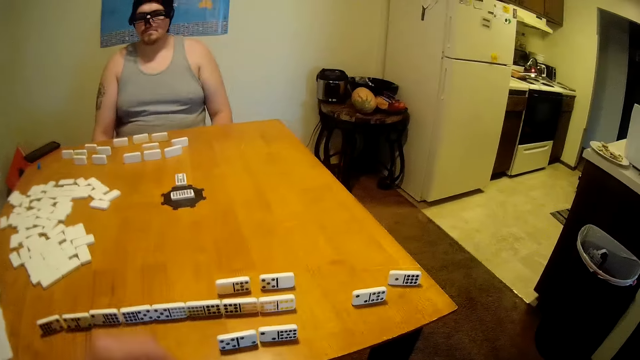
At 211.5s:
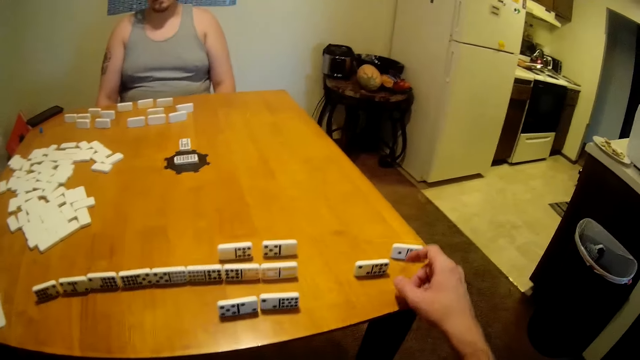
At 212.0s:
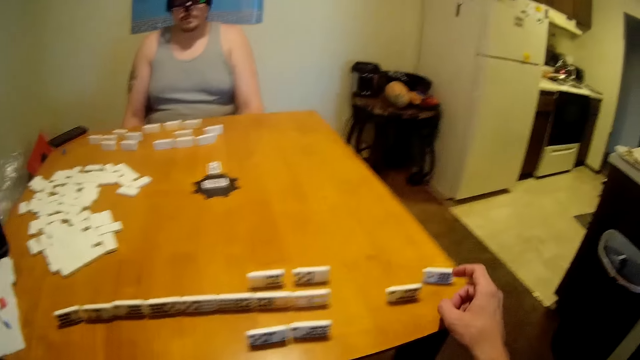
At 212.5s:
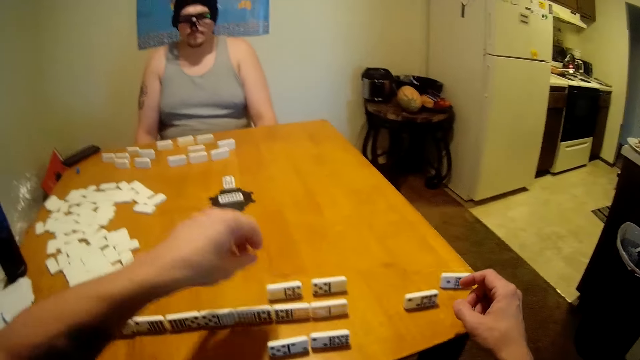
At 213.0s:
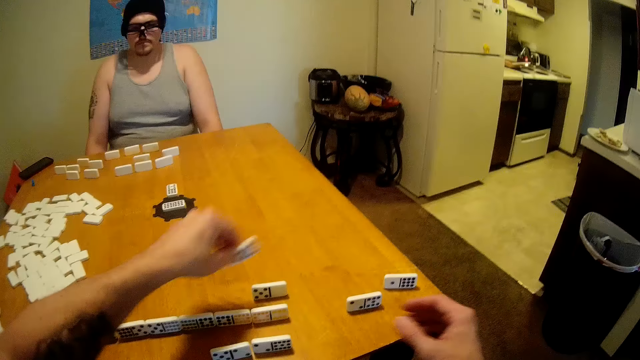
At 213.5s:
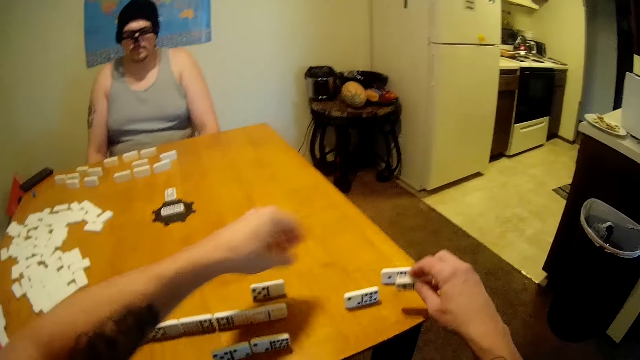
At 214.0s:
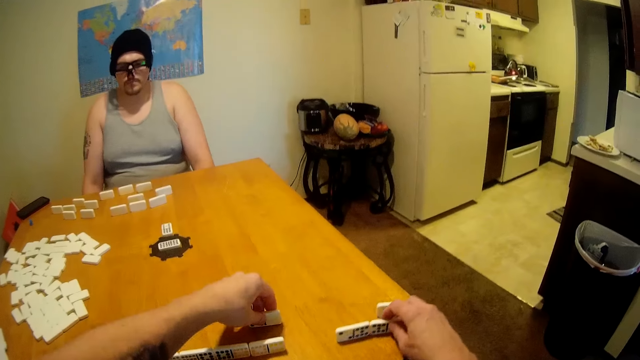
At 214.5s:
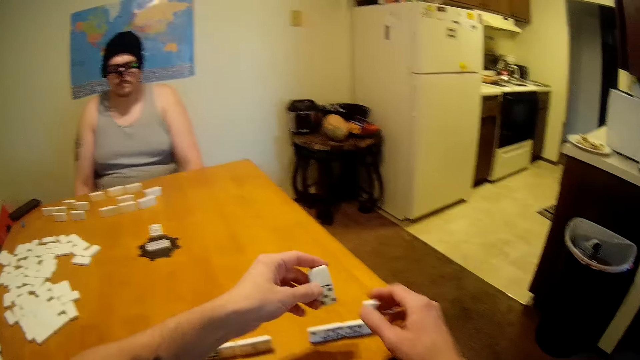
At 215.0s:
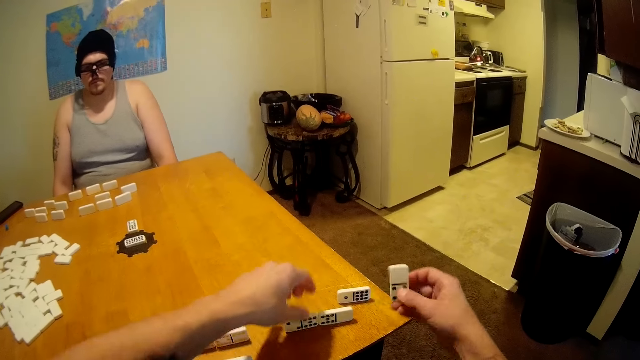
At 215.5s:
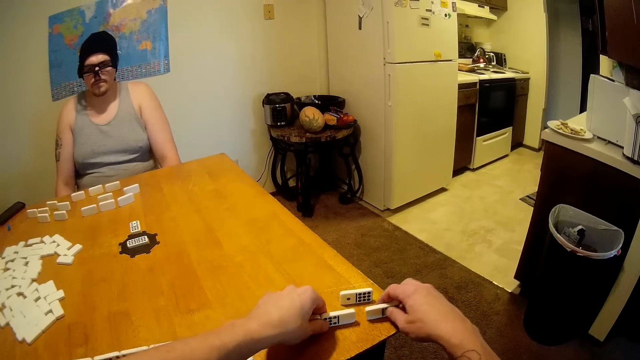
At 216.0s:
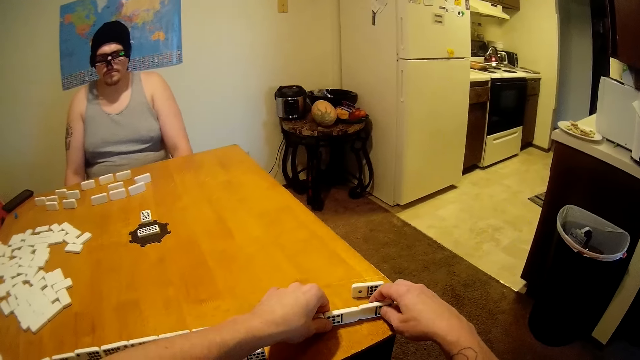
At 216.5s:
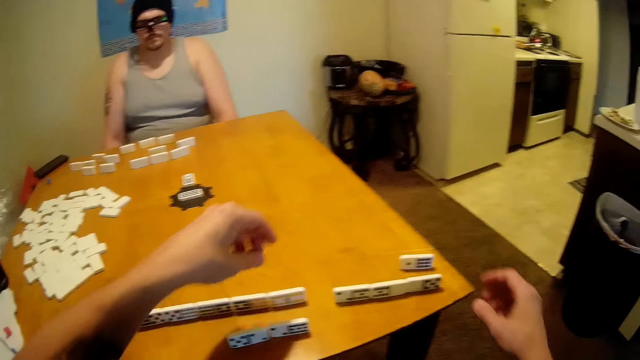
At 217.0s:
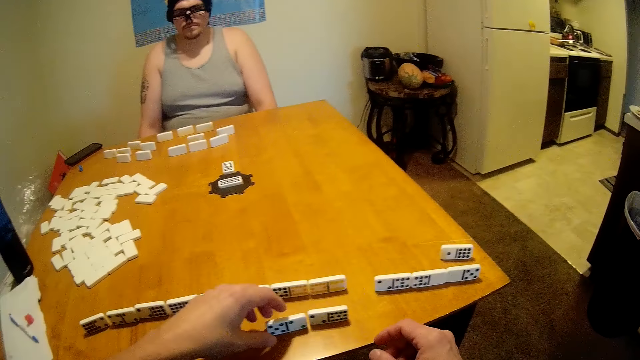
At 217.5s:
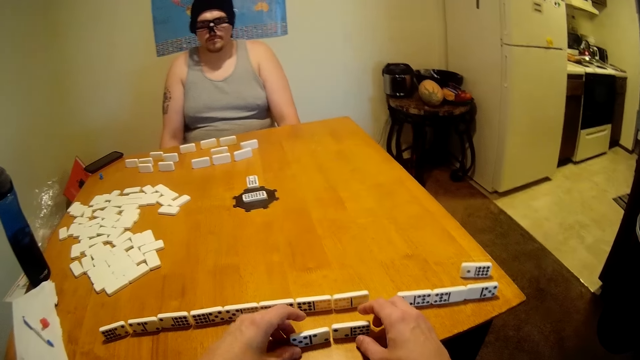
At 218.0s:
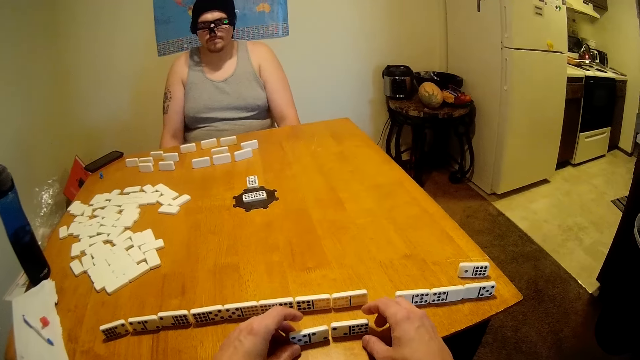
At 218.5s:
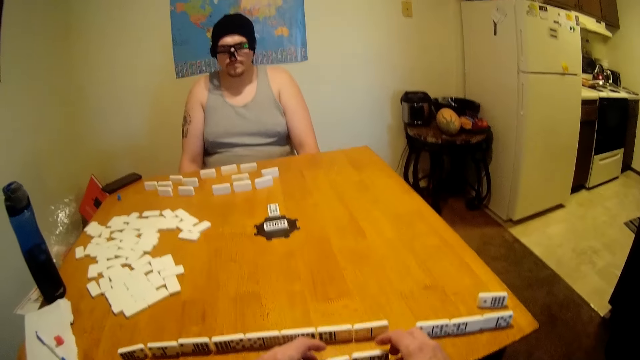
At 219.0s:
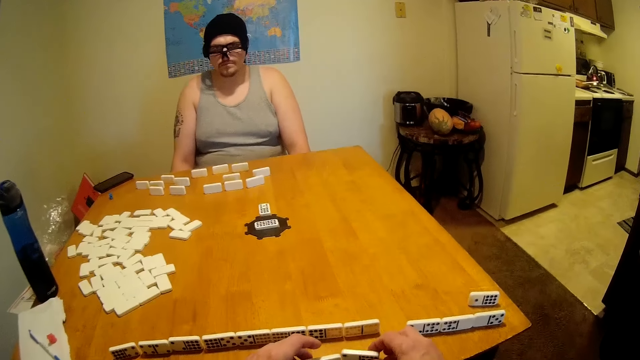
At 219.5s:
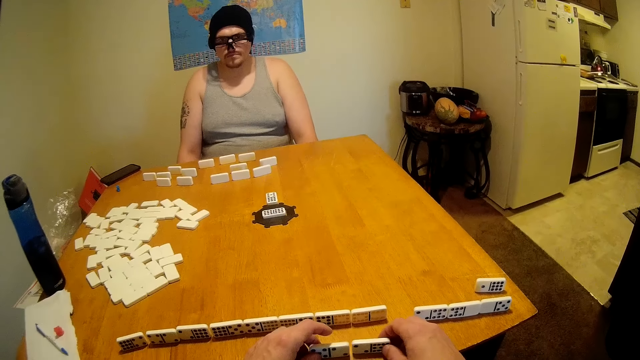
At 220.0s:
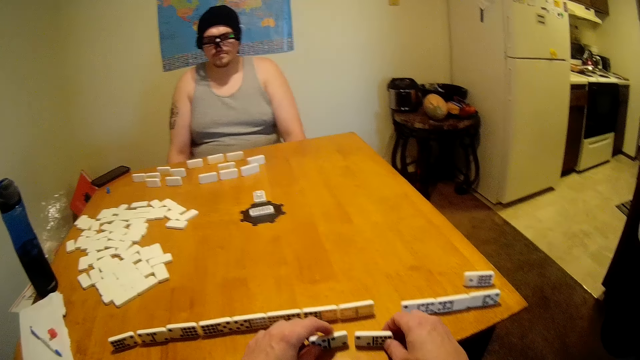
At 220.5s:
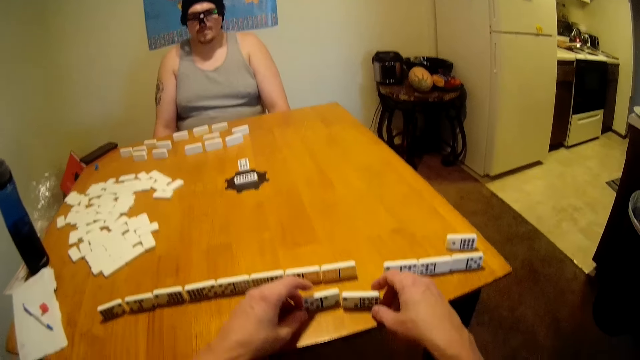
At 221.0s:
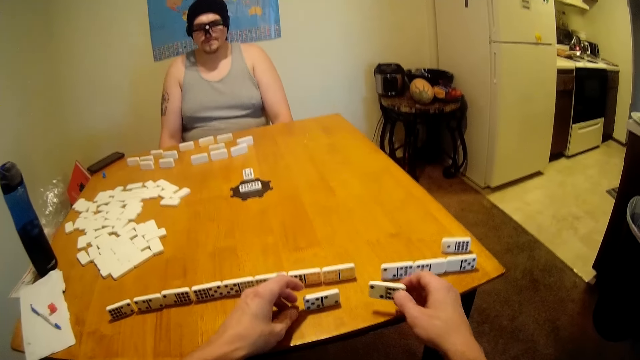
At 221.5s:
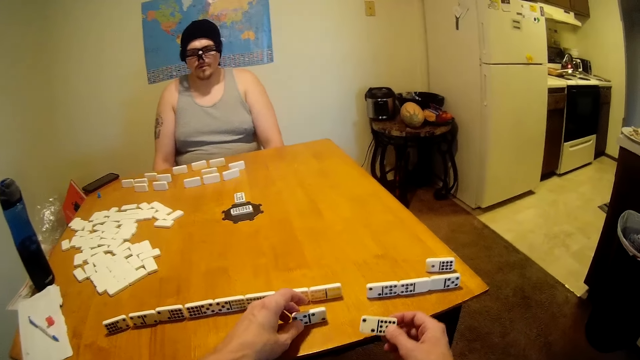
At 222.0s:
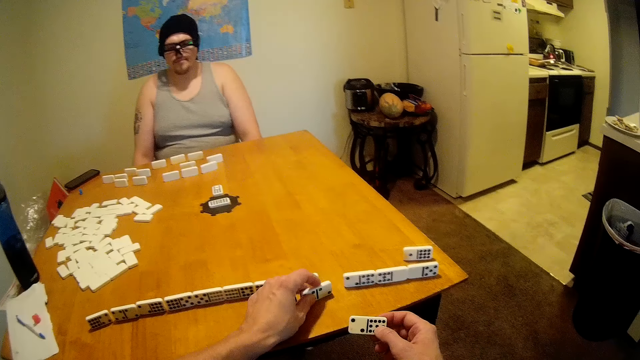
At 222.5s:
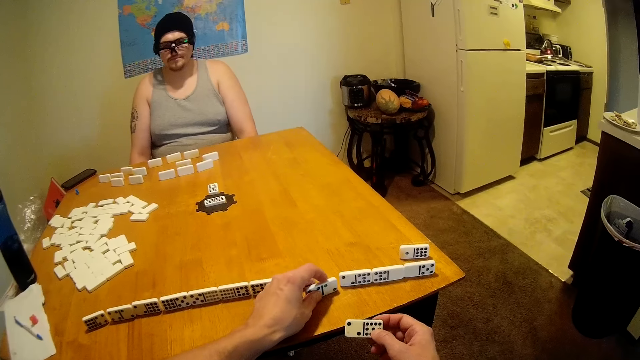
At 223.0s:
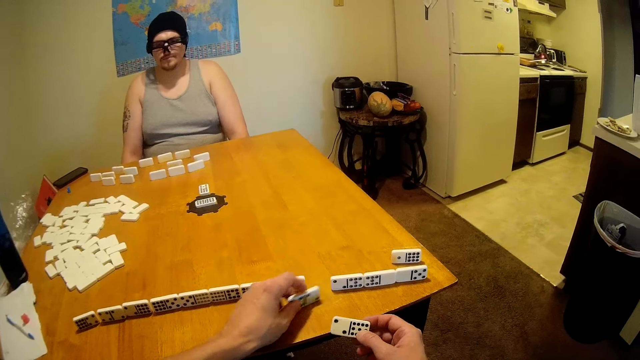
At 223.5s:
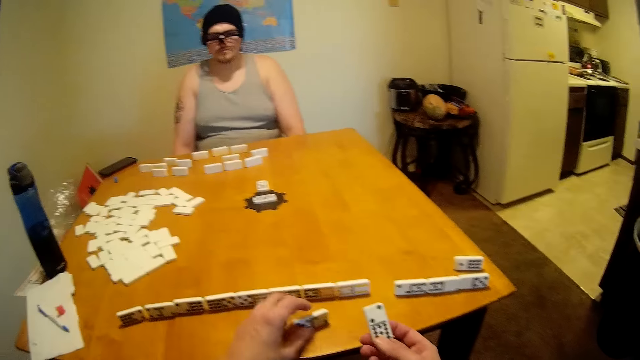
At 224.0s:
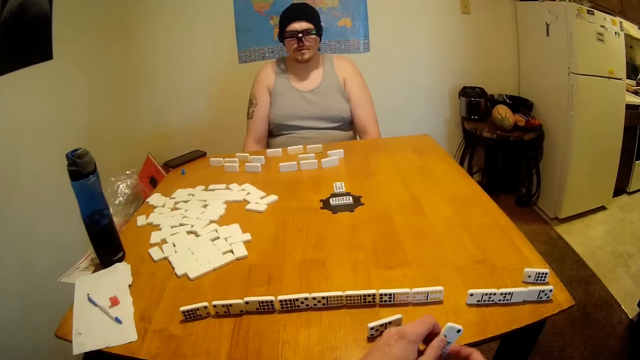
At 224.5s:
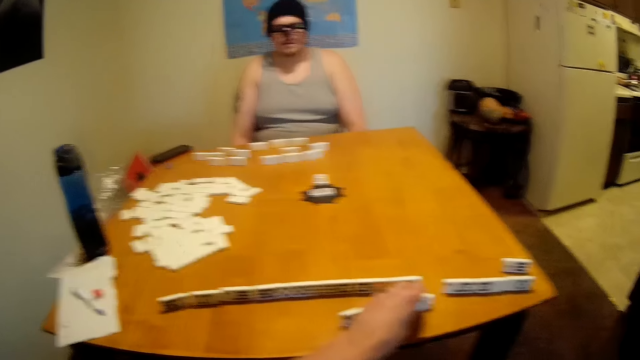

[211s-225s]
The camera wearer looks around. They arrange dominoes. They arrange dominoes again. A man talks with the camera wearer. The camera wearer arranges dominoes.

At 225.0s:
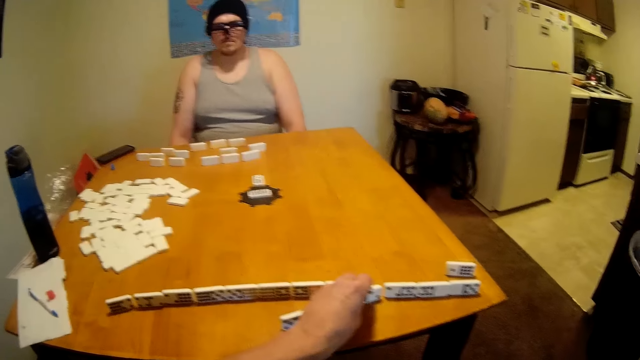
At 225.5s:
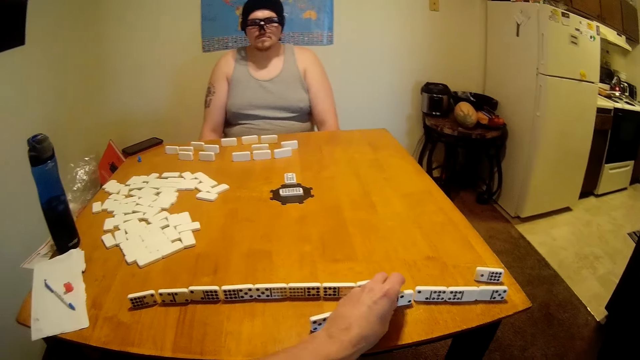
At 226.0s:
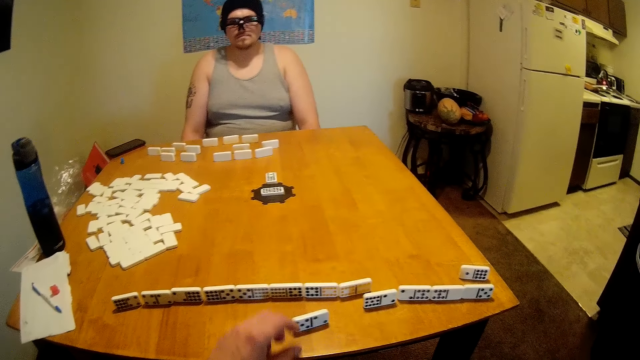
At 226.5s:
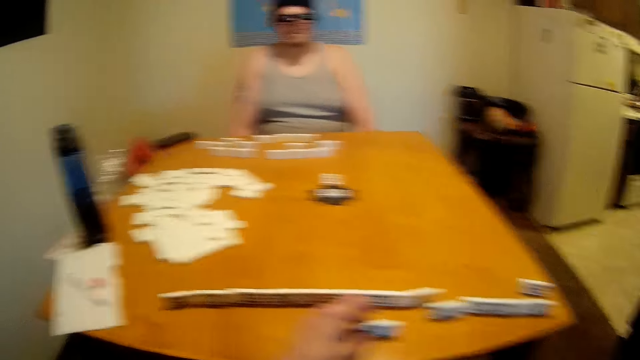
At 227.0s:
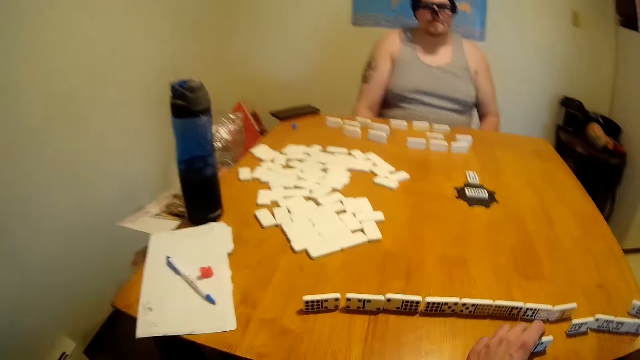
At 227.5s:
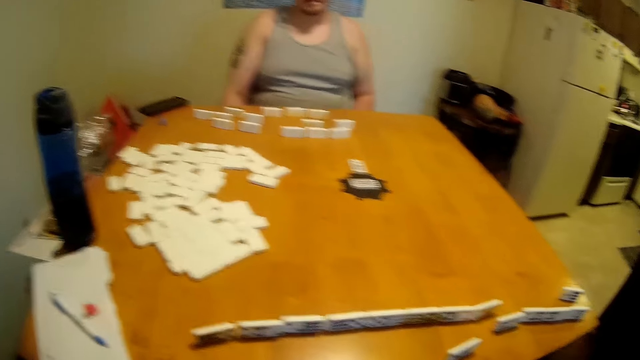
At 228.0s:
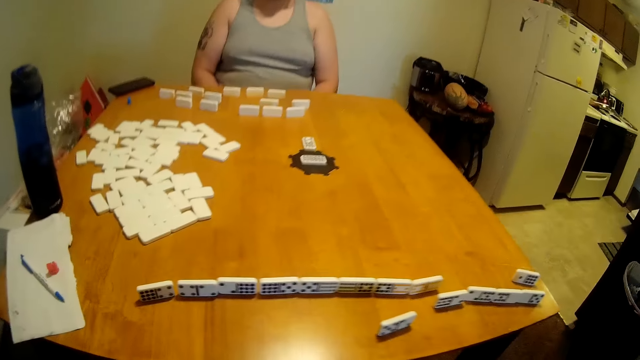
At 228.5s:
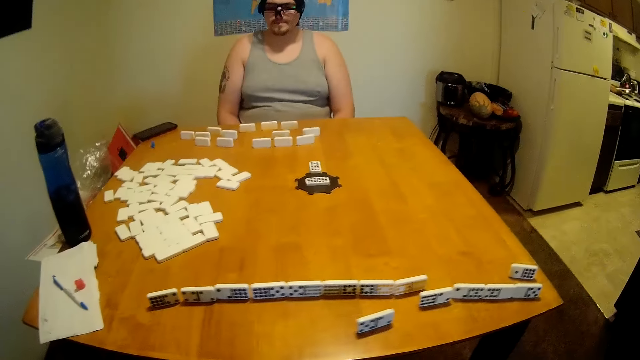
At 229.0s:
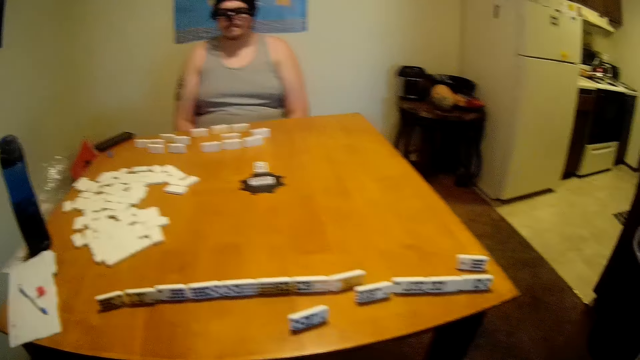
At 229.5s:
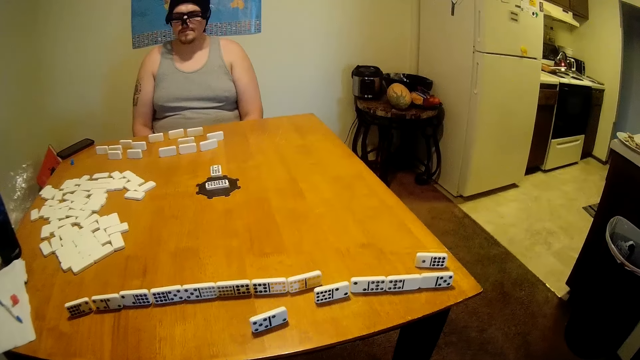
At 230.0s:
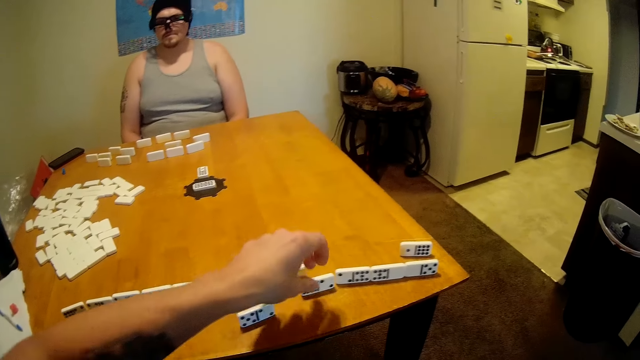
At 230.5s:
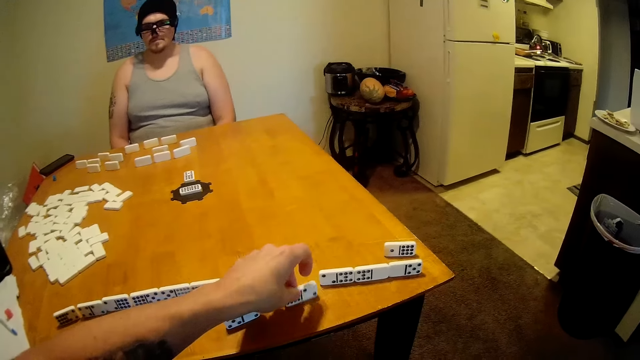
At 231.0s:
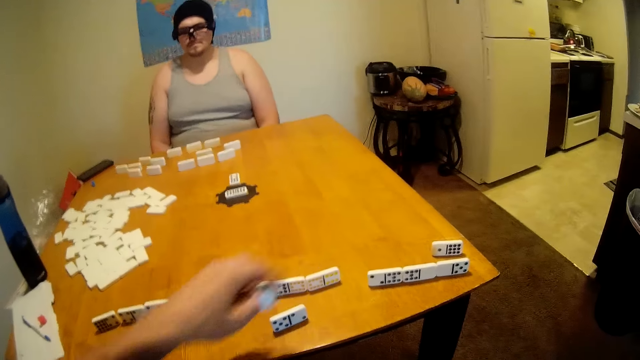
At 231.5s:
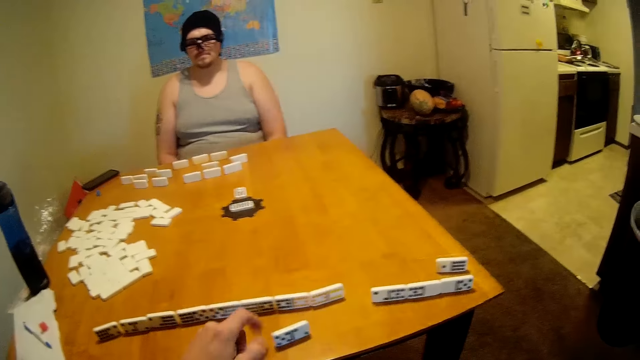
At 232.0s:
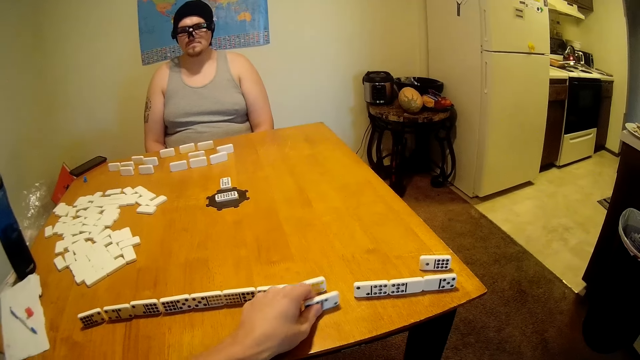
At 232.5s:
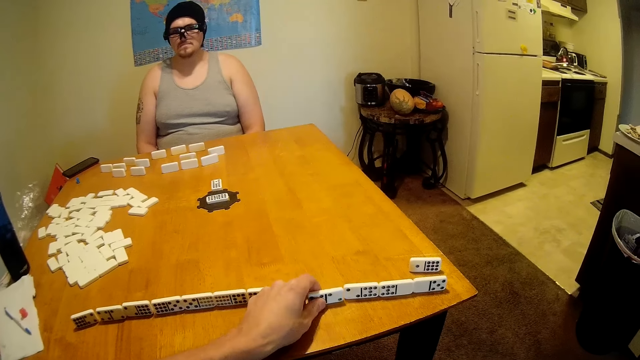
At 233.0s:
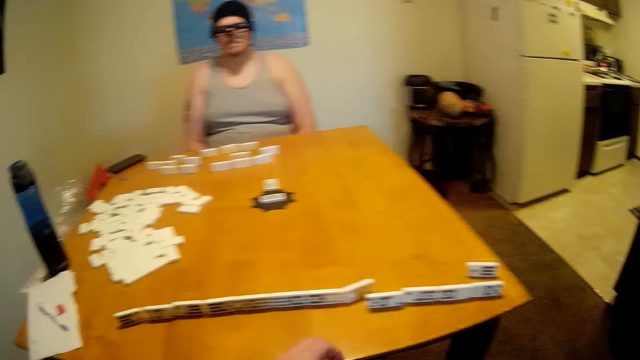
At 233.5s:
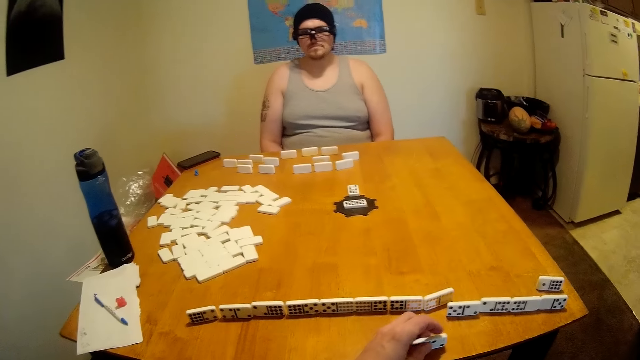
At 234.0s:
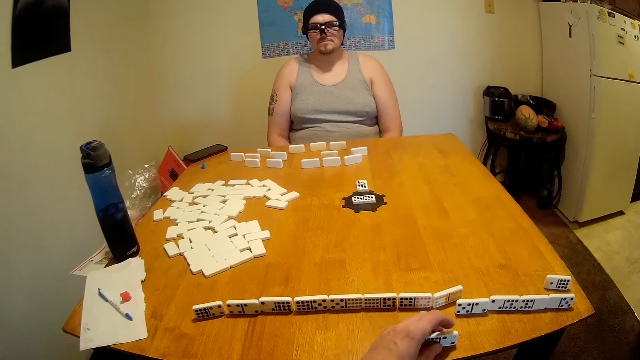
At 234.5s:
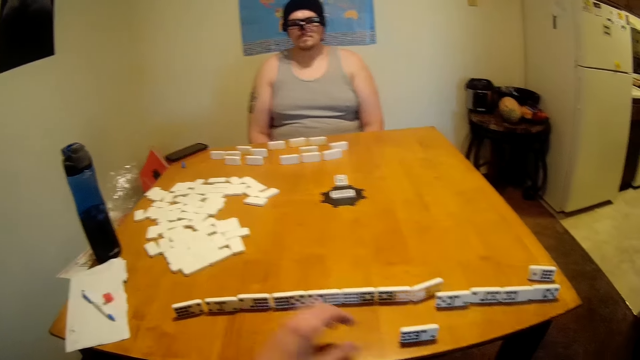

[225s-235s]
The camera wearer arranges dominoes. They look around. They arrange dominoes. They arrange dominoes again.
